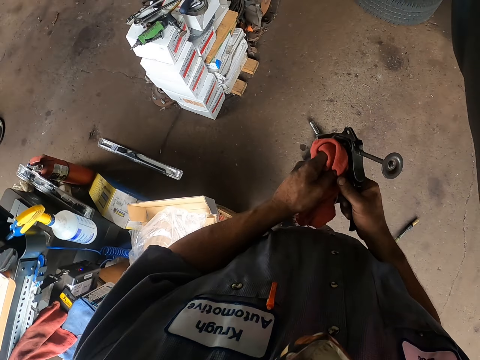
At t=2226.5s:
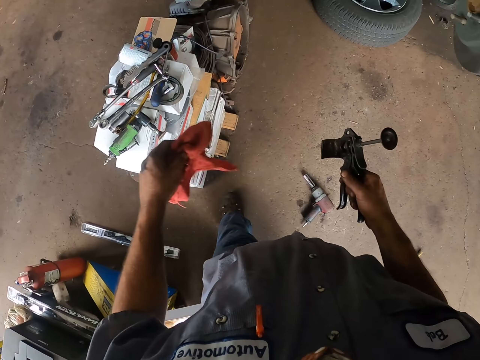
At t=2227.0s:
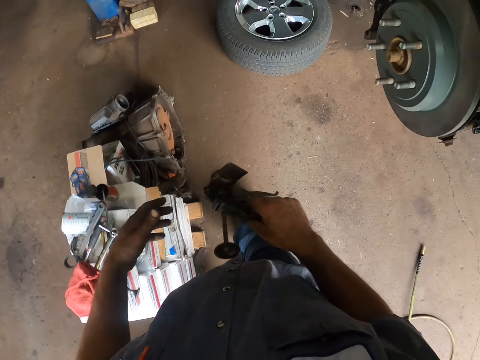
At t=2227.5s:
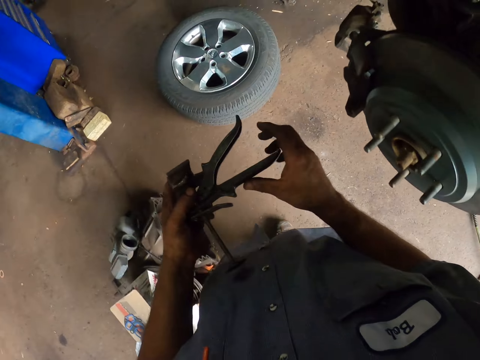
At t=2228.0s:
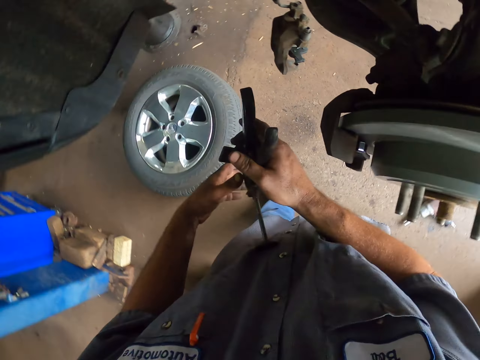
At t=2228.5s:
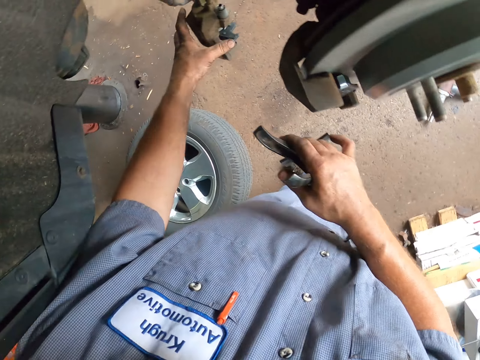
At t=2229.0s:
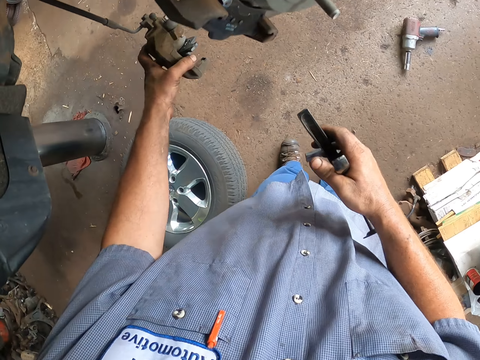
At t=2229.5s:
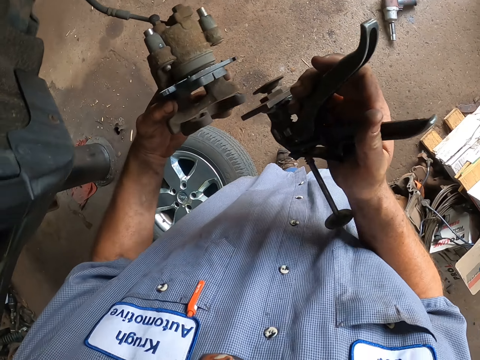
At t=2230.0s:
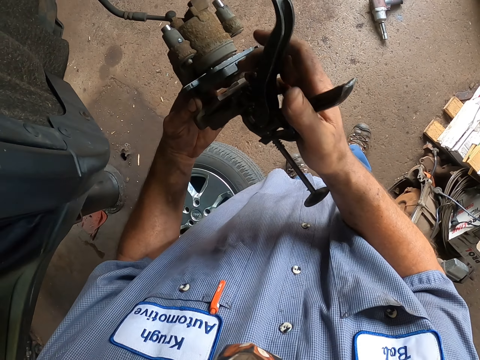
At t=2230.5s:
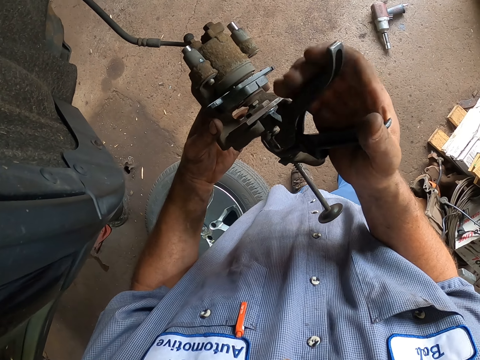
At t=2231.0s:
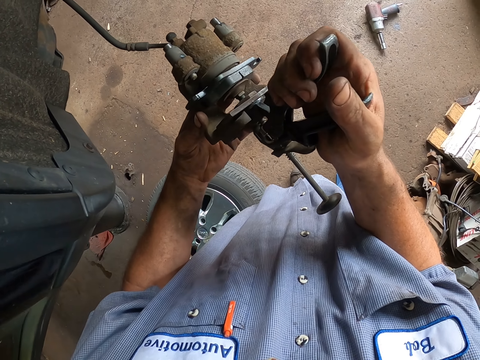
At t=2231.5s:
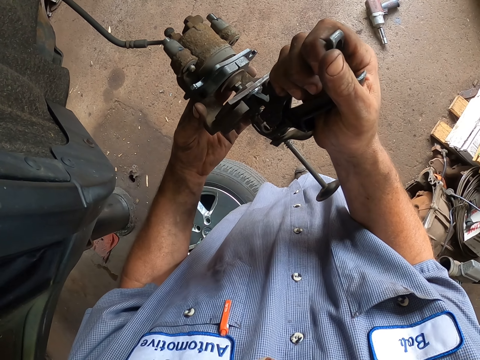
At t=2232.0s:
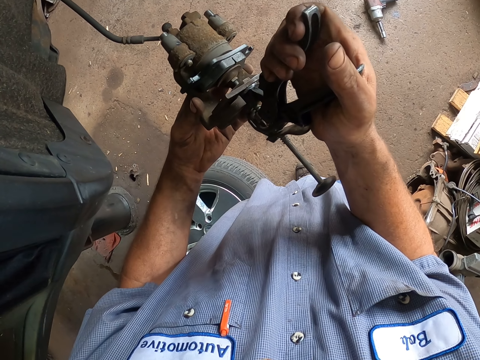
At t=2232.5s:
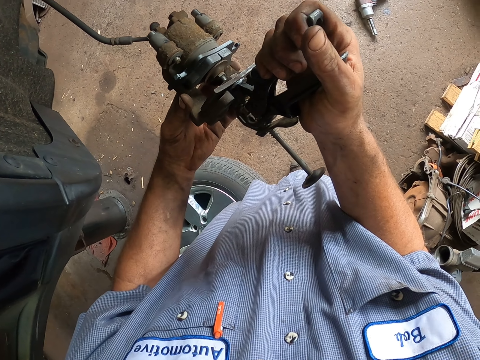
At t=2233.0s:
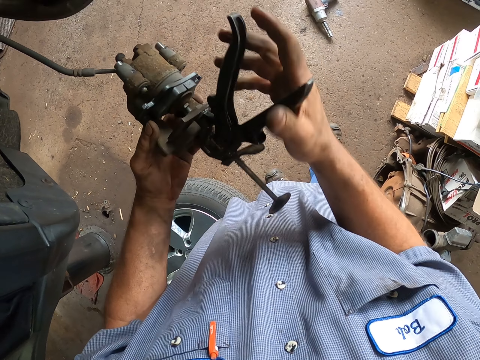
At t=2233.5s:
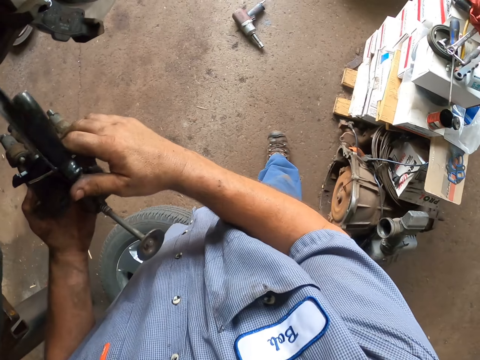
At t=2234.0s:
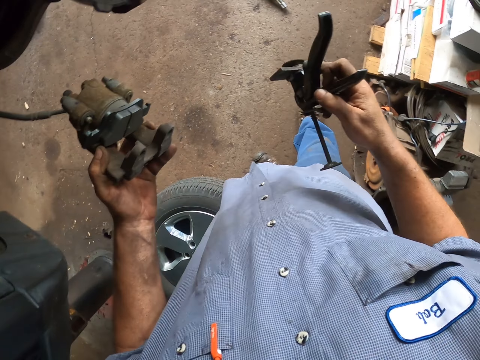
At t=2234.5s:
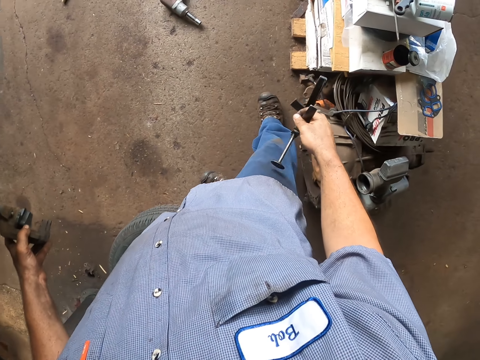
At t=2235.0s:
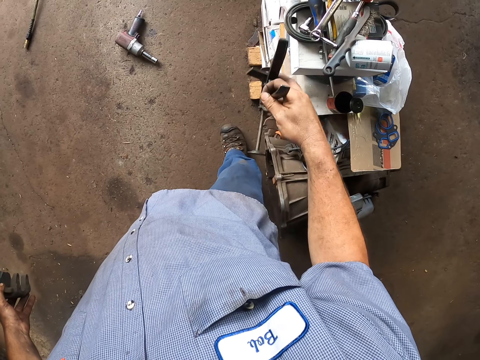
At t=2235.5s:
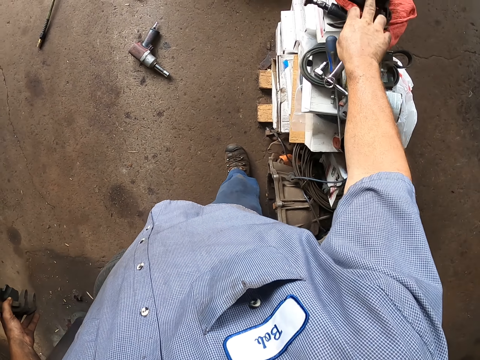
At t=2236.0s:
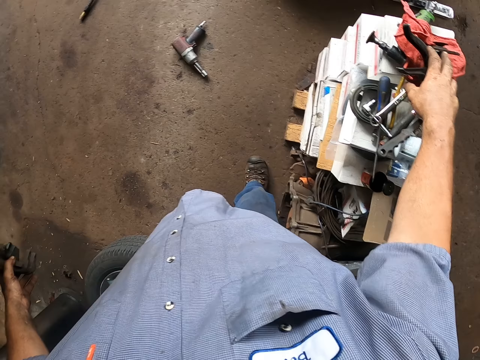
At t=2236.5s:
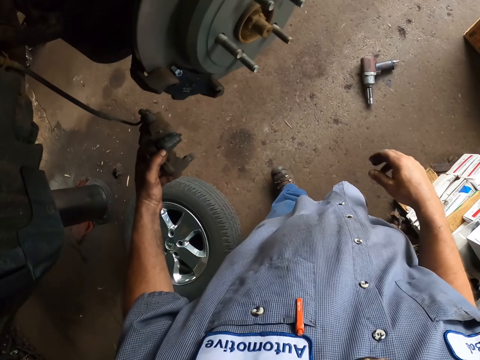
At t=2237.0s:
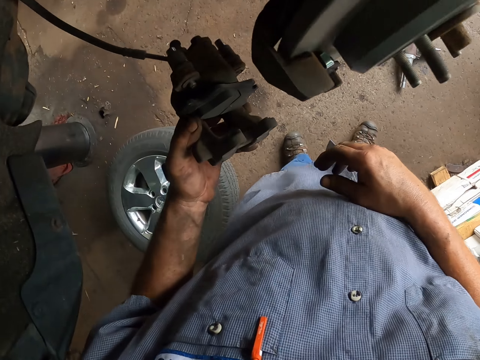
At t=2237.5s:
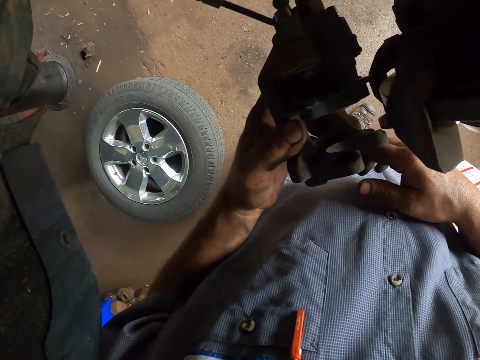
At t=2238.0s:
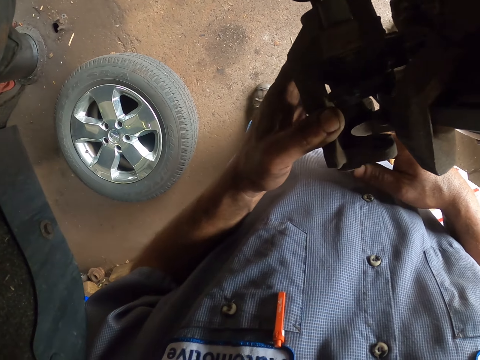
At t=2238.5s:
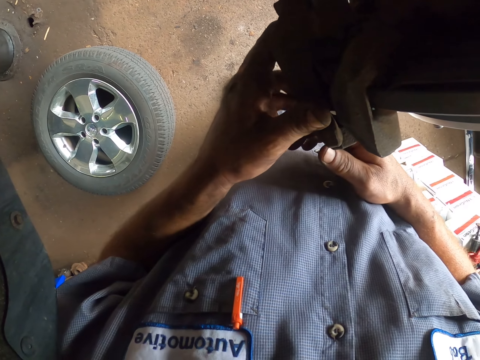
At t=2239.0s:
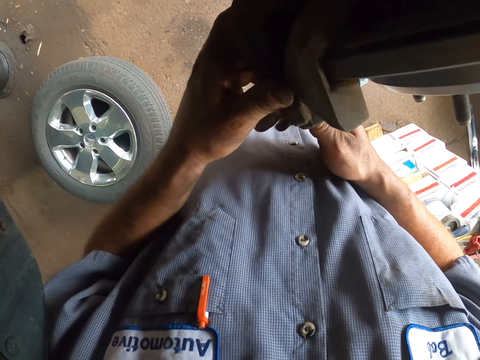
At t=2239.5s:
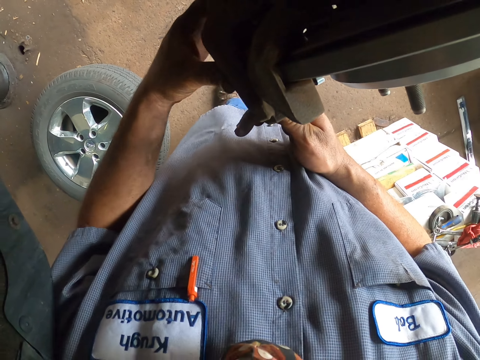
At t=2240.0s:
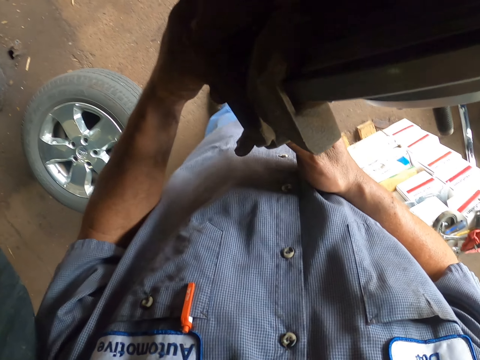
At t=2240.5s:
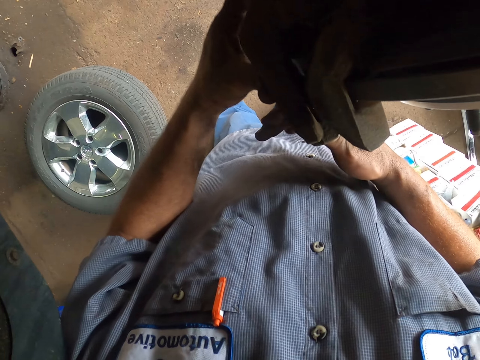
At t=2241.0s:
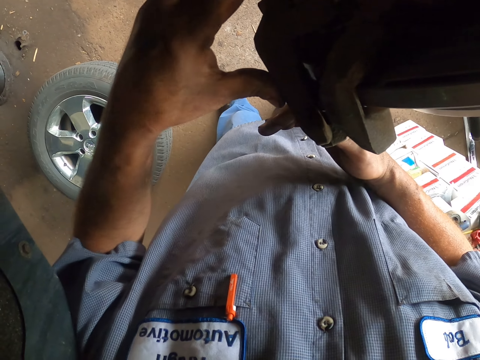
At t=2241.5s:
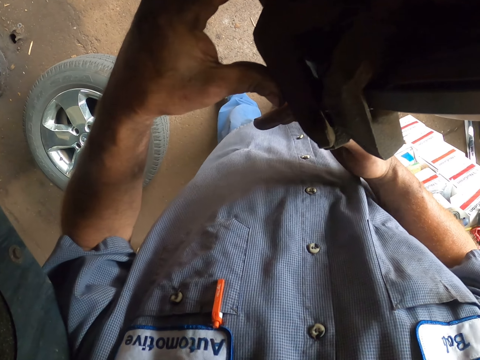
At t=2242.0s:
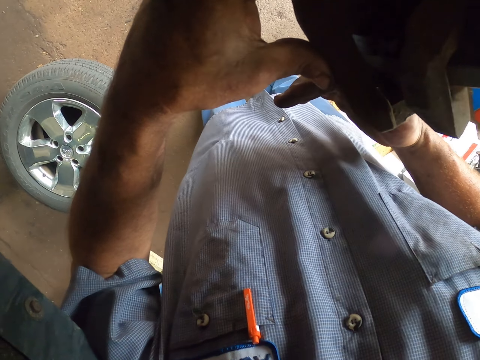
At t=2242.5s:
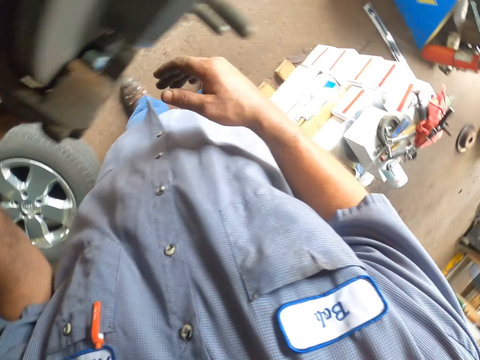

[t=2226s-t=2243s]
The camera wearer walks around the garage. They put down the hand towel. They hold the clamp. They fix the clamp. They take a car spare part. They put down the car spare part on the table. They touch the car spare part. They fix the car spare part.

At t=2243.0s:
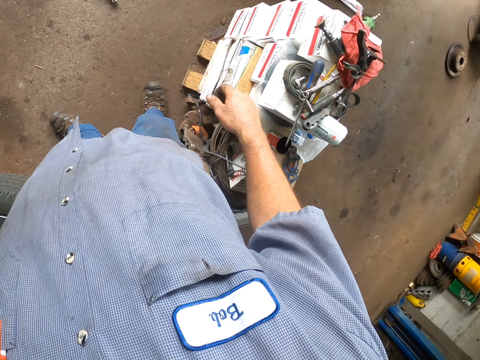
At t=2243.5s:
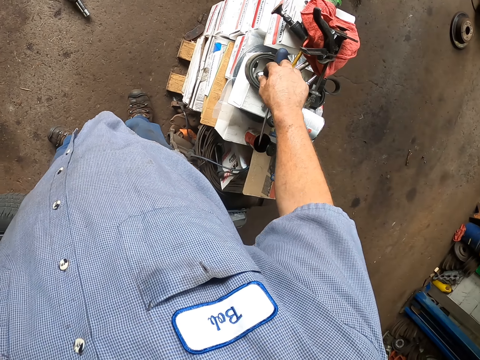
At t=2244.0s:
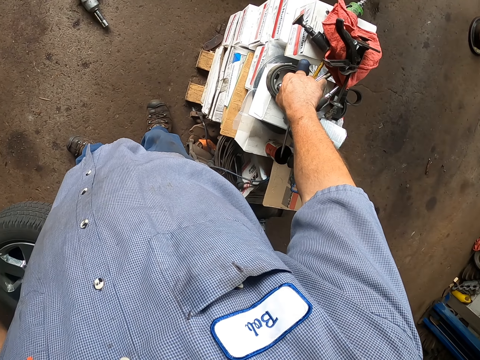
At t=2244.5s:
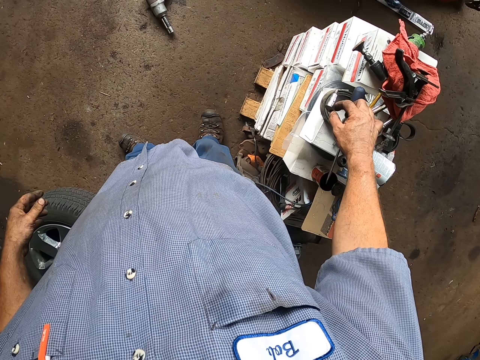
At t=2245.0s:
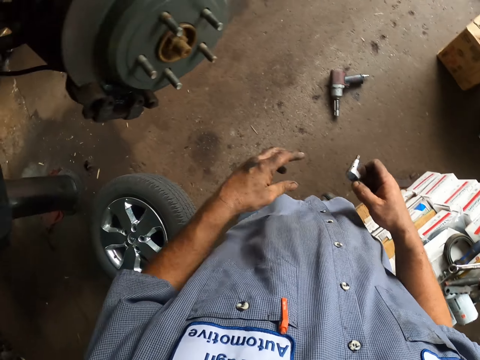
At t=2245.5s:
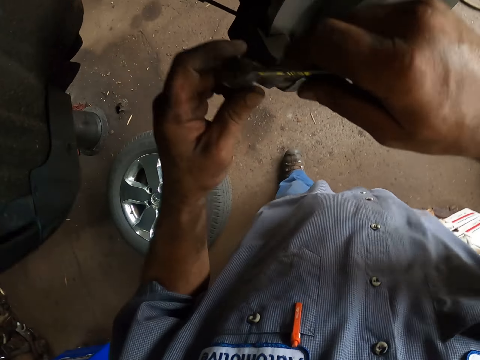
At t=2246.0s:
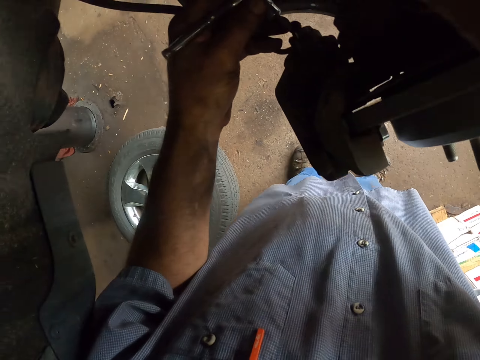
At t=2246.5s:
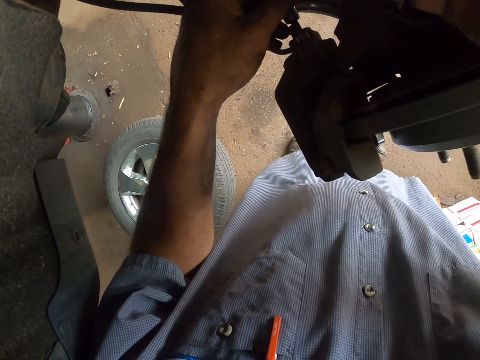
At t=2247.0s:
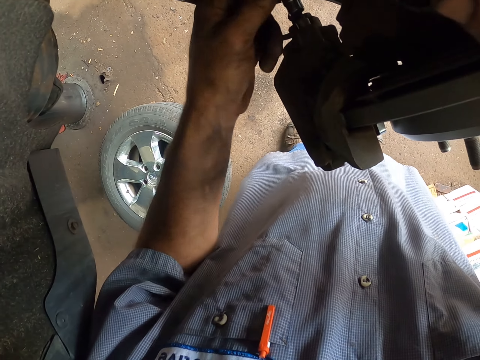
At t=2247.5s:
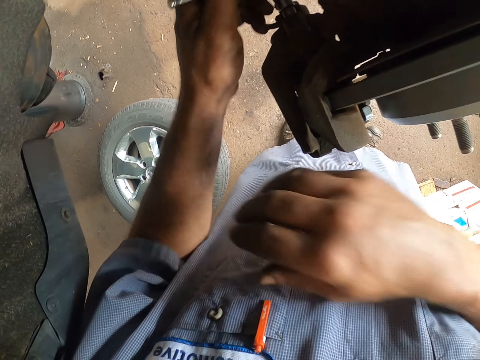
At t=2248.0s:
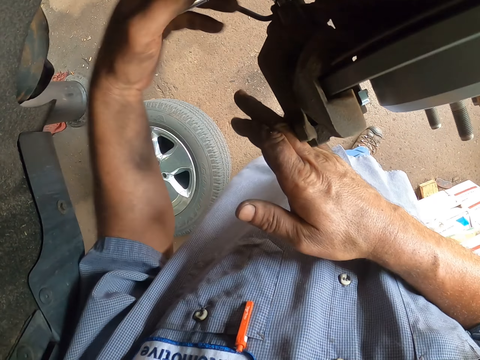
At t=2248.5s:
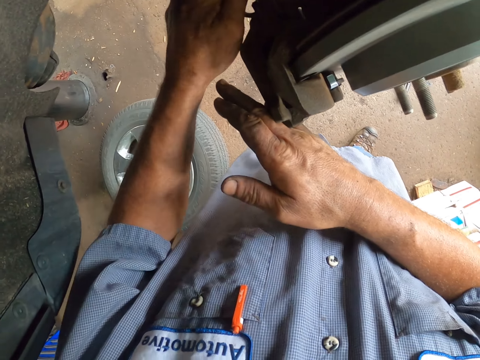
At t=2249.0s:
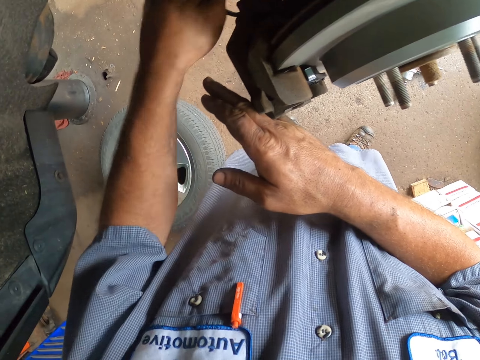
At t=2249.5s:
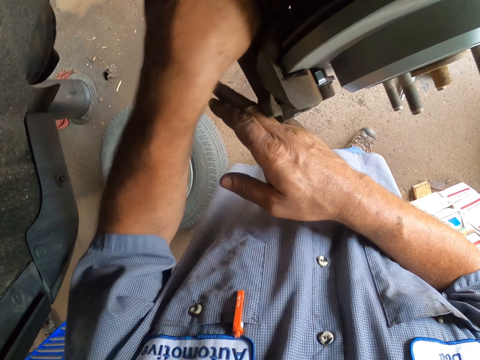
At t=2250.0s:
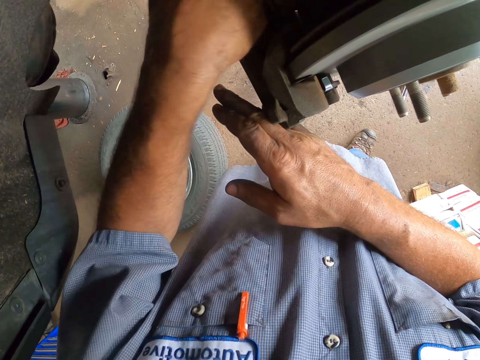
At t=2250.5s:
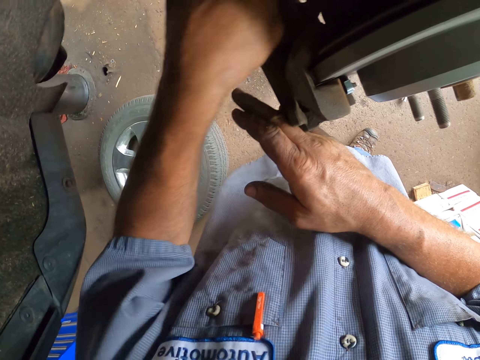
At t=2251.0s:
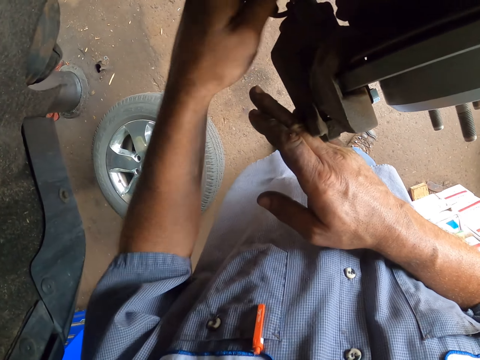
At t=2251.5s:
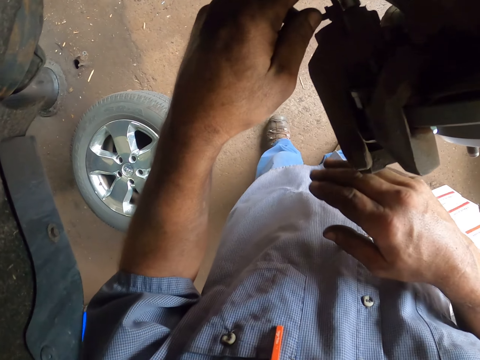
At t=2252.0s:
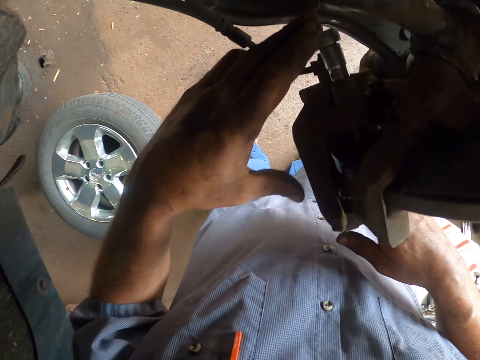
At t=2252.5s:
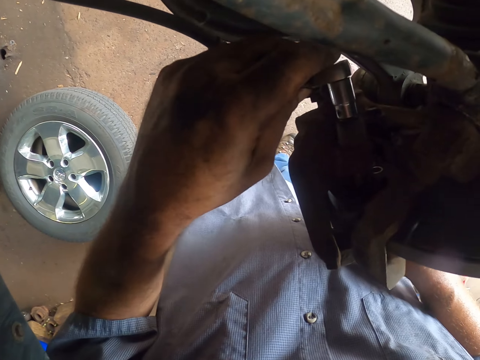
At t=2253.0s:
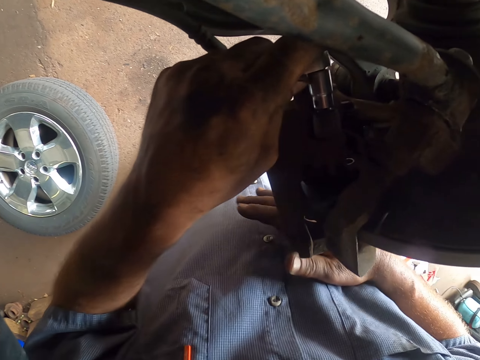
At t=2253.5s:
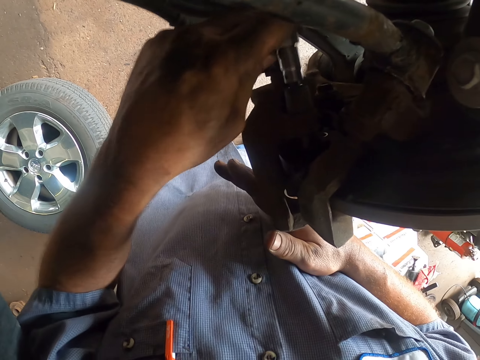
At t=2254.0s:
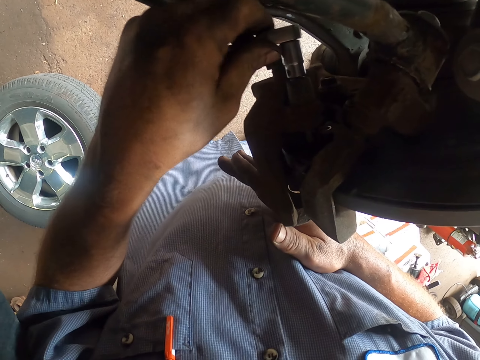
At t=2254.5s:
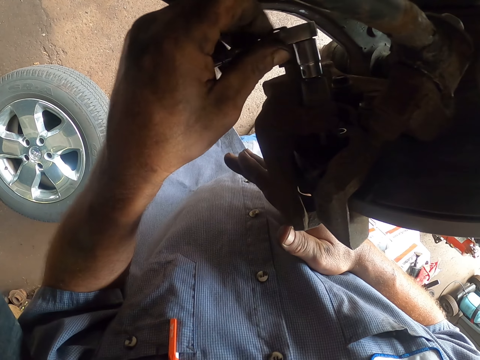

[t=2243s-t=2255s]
The camera wearer takes a nut. They fix the car spare part. They tighten the car spare part.
